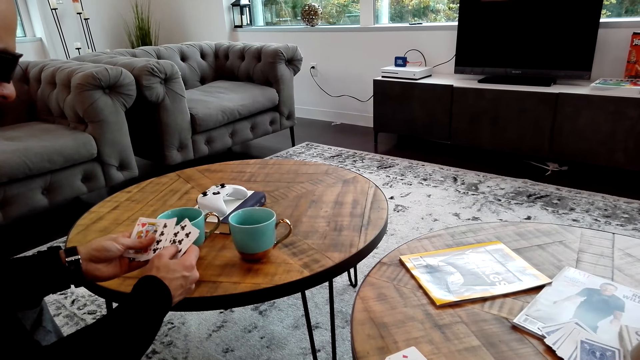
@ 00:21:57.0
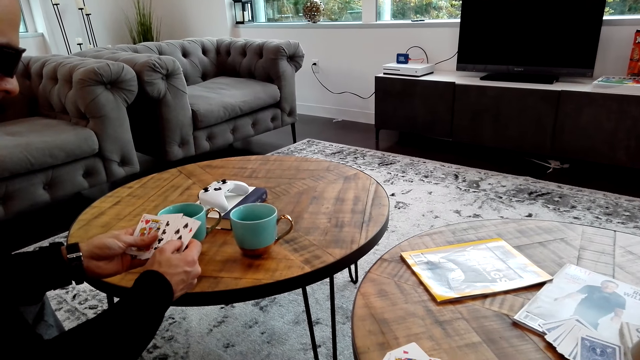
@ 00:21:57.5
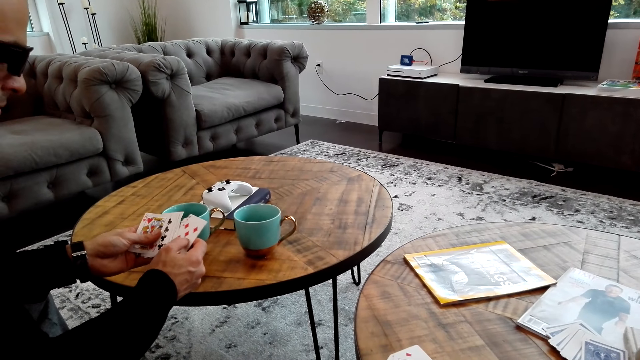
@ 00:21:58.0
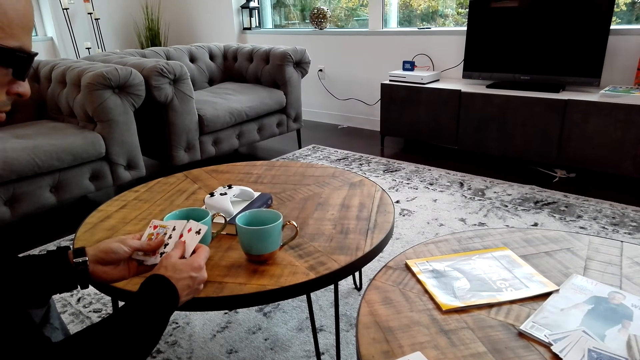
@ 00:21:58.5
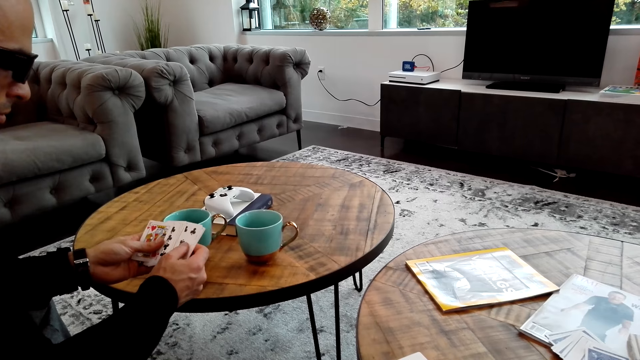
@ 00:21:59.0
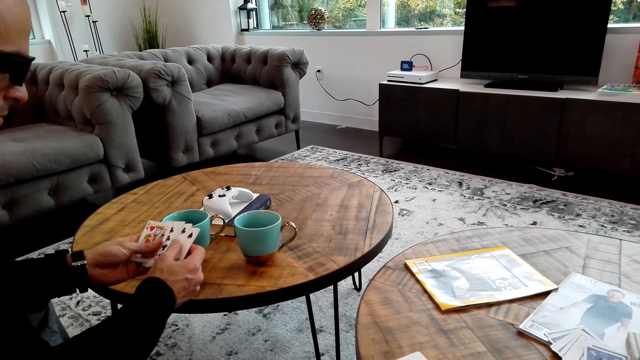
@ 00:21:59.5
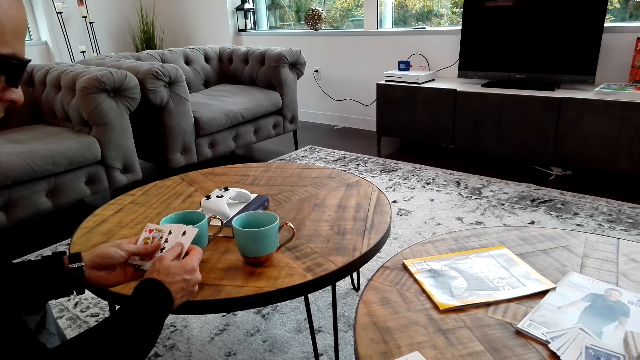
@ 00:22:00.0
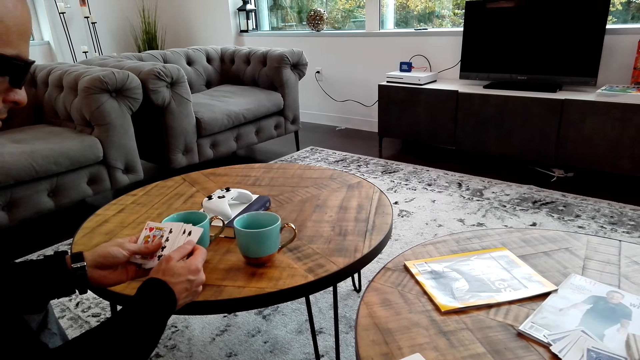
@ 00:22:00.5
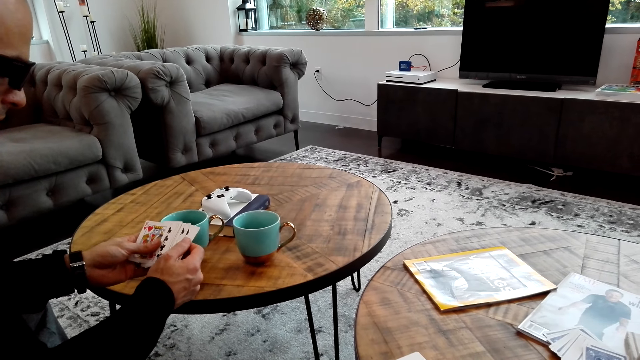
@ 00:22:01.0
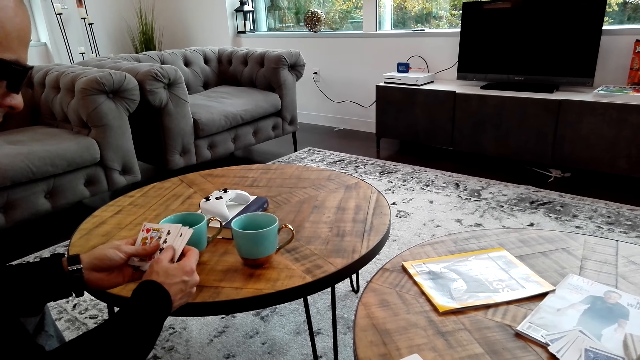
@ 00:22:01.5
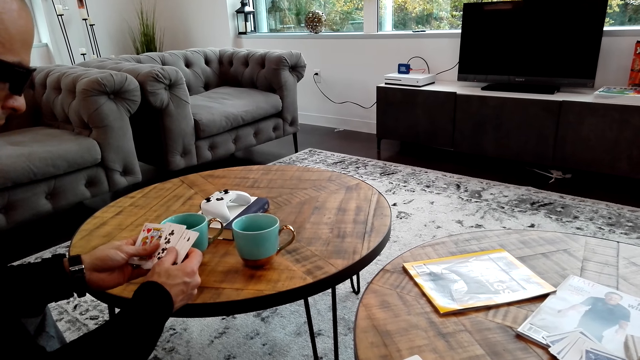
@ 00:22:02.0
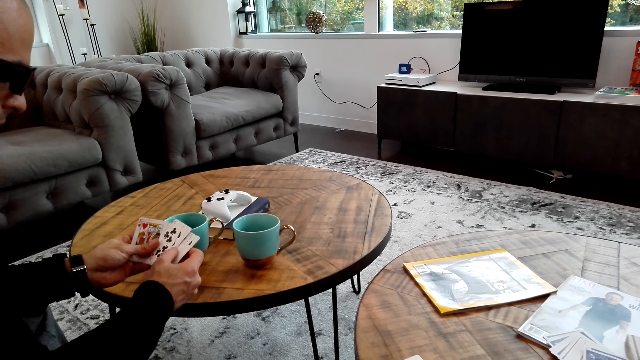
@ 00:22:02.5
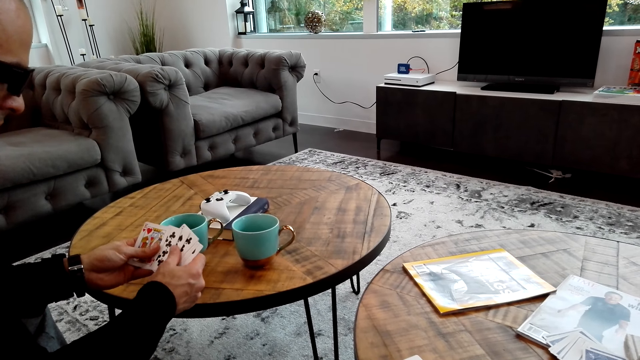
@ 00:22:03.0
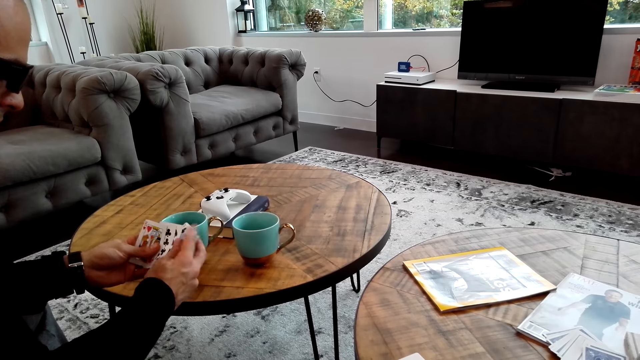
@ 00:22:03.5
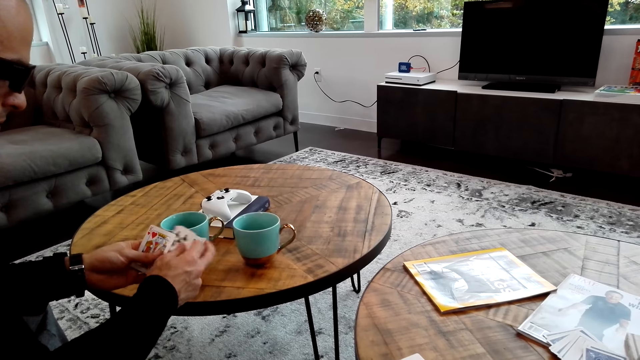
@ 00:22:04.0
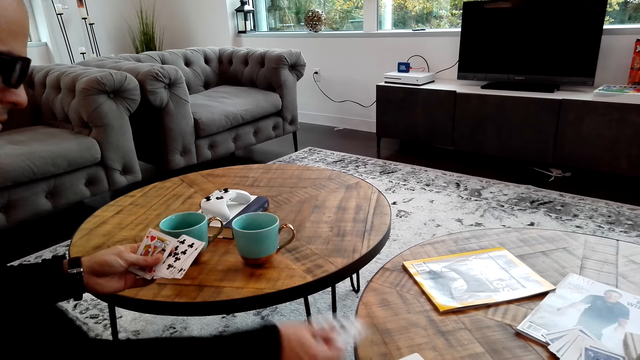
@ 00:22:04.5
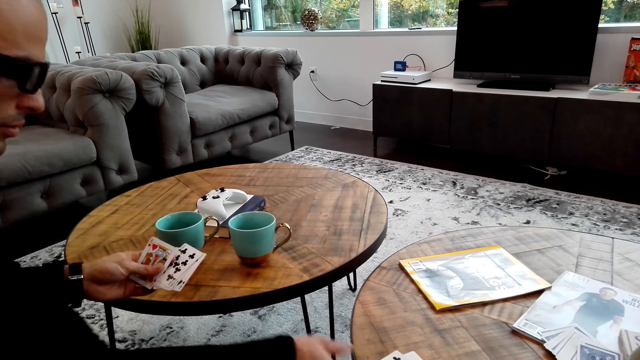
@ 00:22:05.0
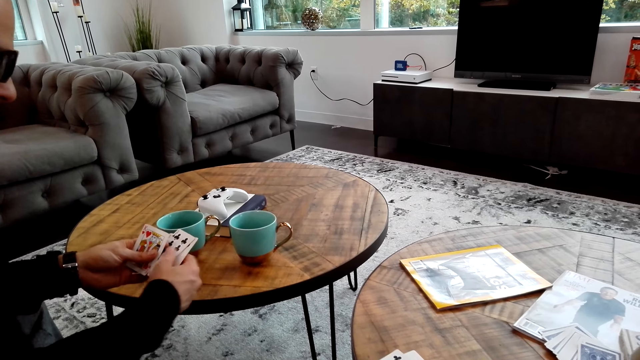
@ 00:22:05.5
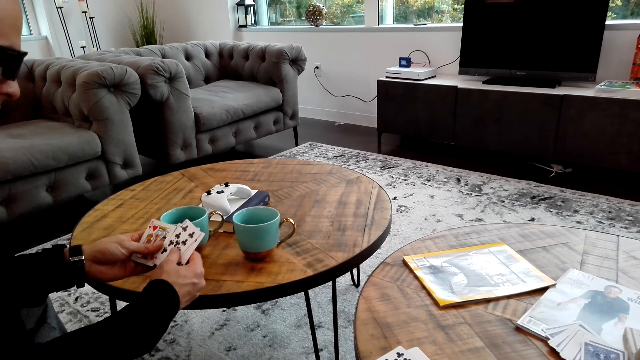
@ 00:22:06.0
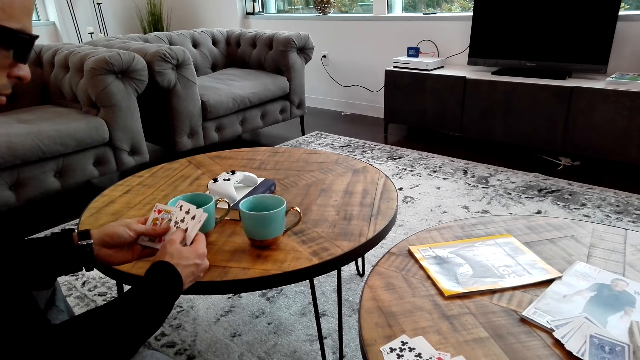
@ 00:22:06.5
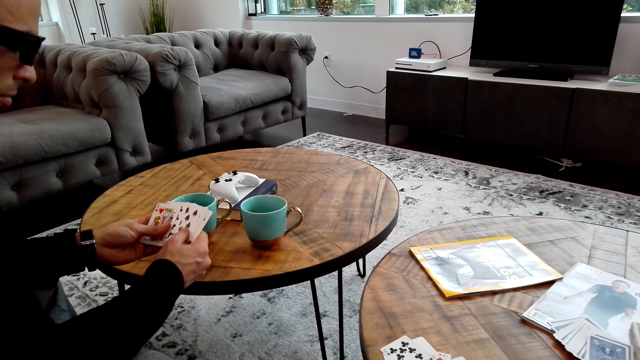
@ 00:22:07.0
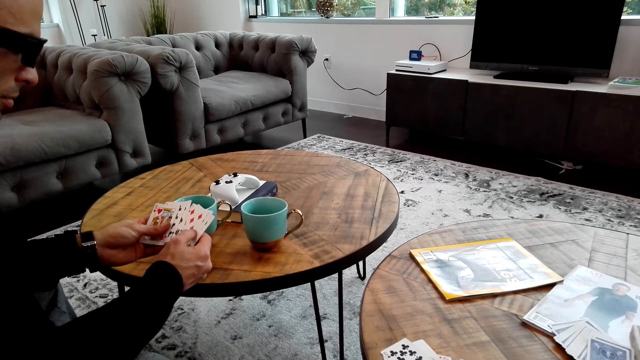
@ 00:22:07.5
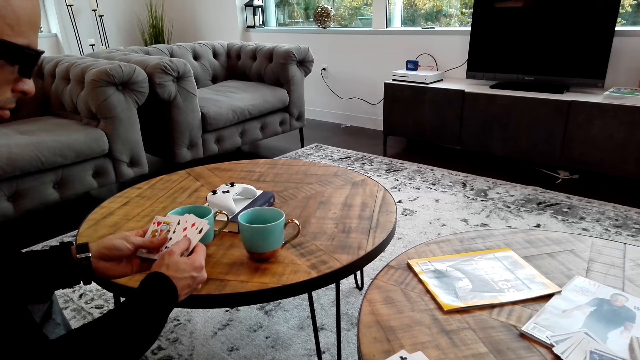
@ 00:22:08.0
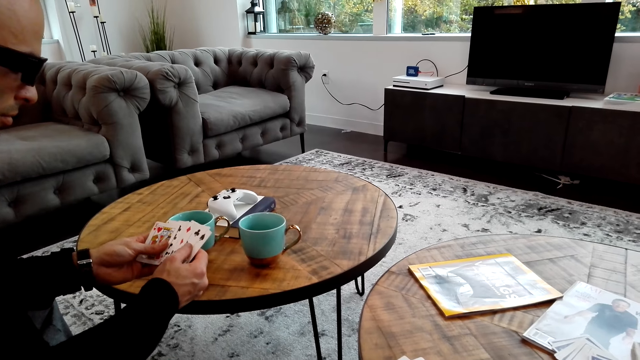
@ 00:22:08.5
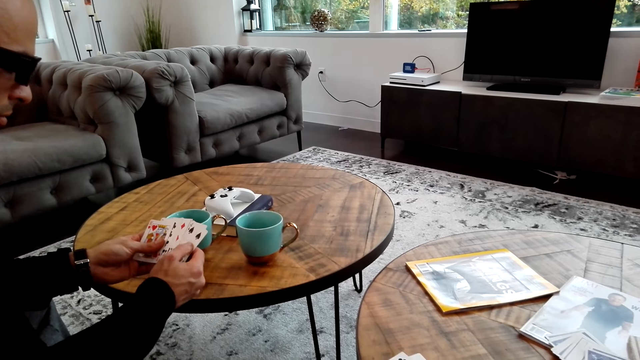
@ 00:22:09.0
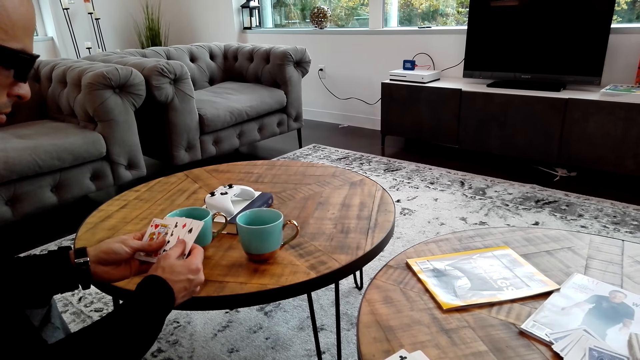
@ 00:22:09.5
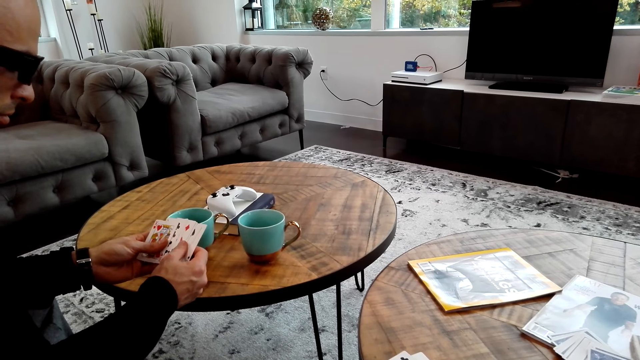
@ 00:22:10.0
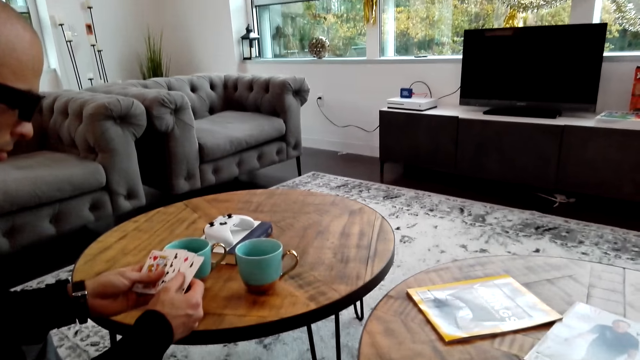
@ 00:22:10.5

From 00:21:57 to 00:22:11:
The camera wearer converses with a man. The man aligns the cards. The man touches the cards, plays cards with the camera wearer and puts the card on the table. The man aligns the cards.

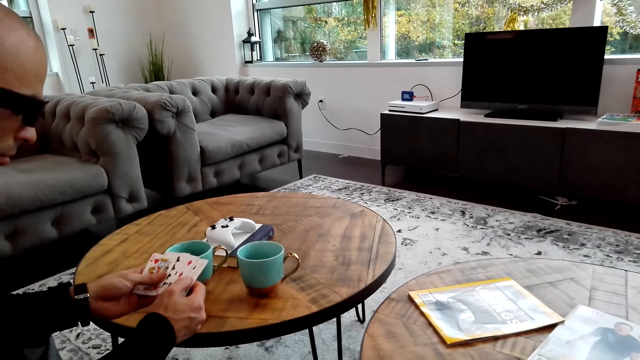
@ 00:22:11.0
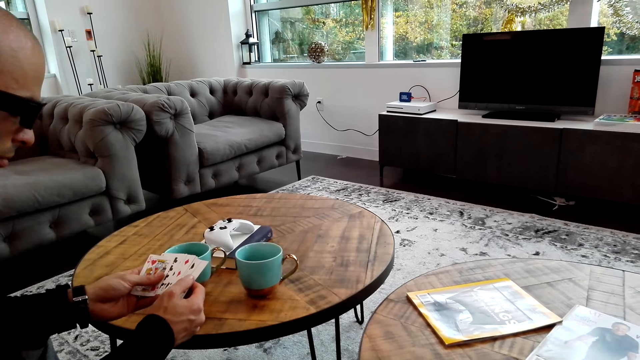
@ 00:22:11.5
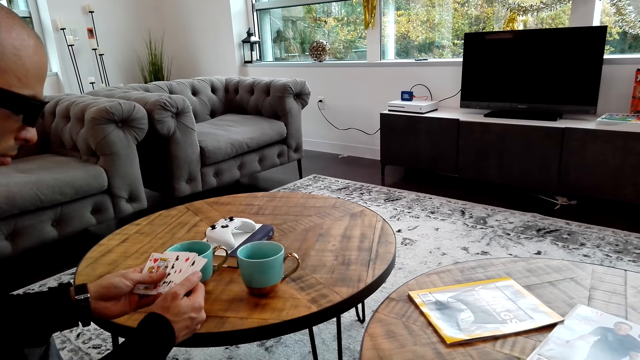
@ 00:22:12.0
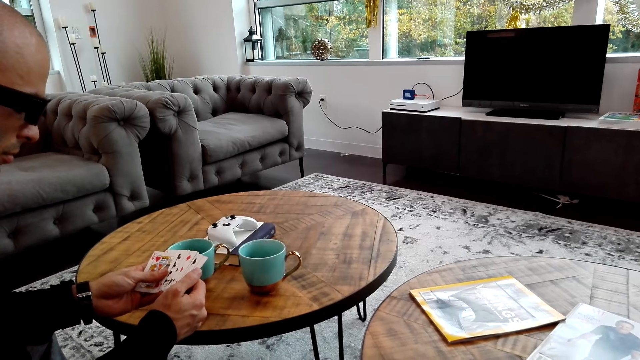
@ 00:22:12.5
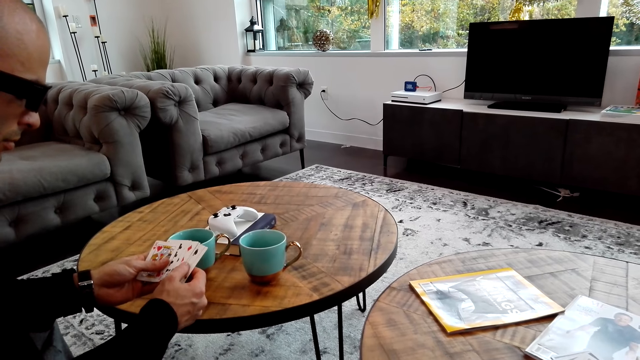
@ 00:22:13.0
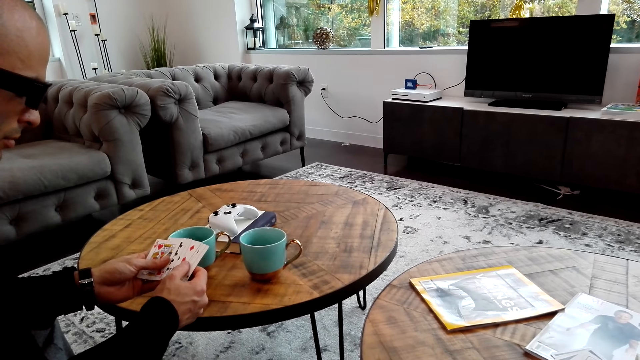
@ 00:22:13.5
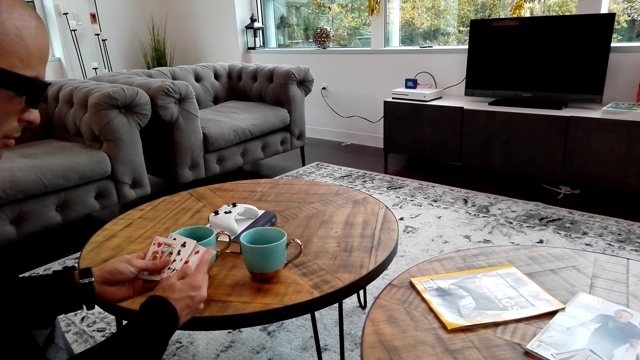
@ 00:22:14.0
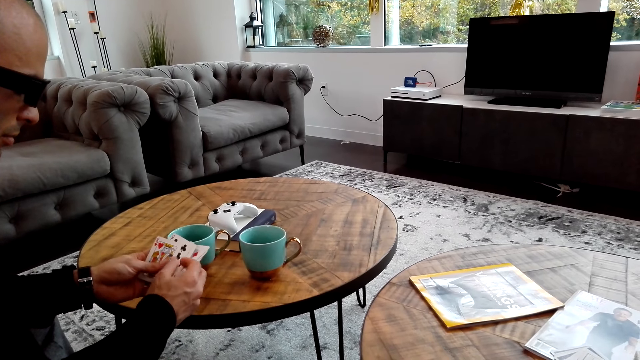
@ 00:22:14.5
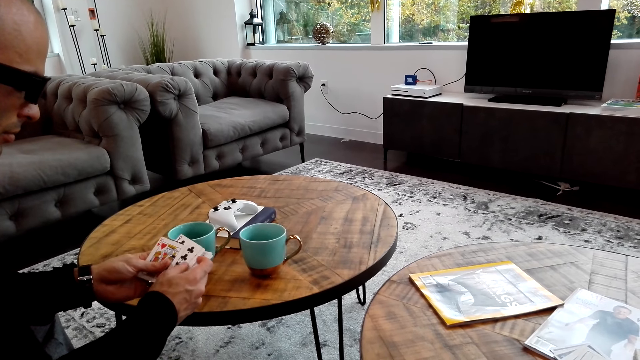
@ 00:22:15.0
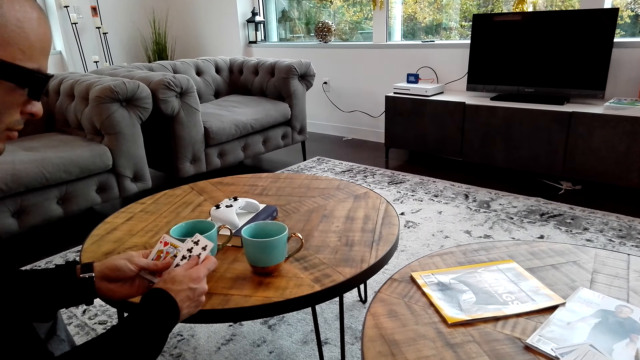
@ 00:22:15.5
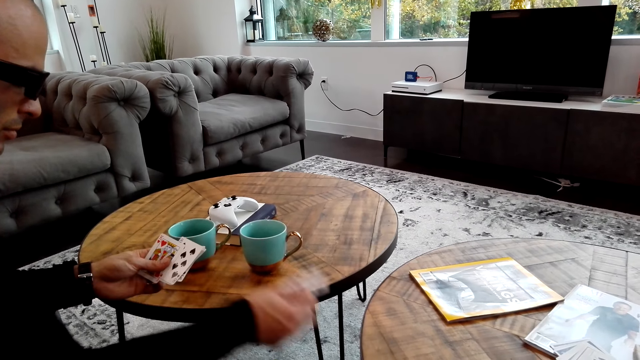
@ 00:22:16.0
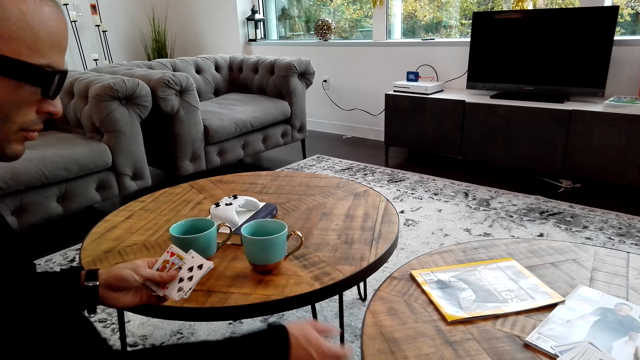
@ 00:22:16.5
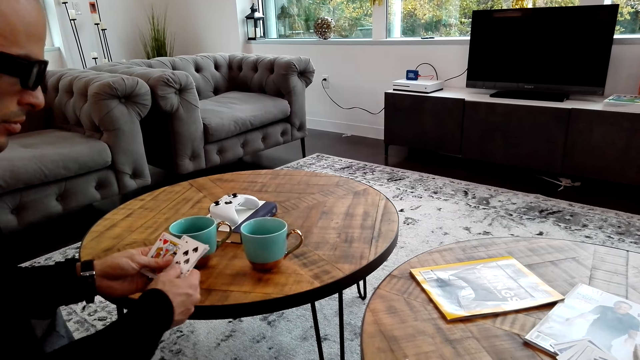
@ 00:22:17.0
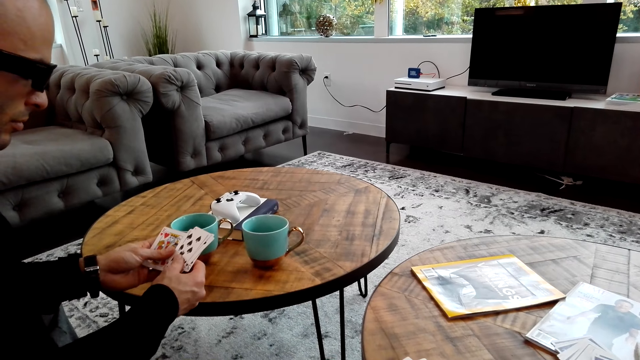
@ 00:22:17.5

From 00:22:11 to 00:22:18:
The camera wearer stares at the cards. A man plays cards with the camera wearer. The man puts the card on the table.
